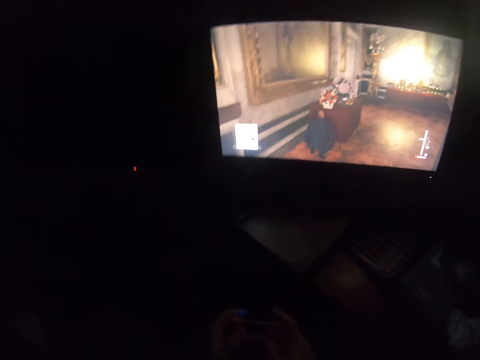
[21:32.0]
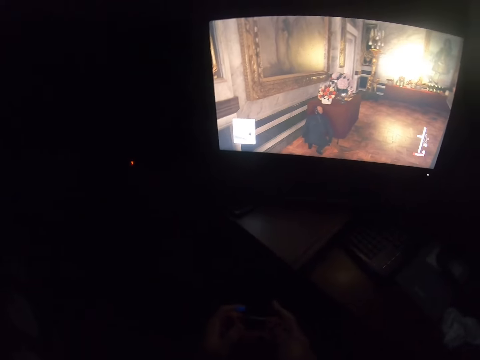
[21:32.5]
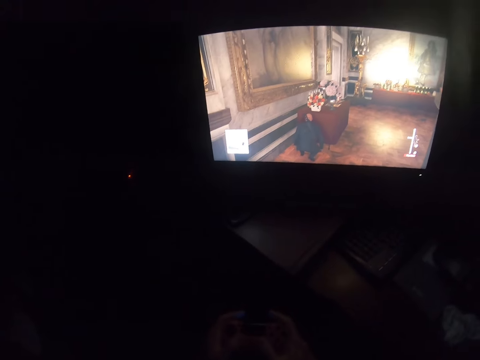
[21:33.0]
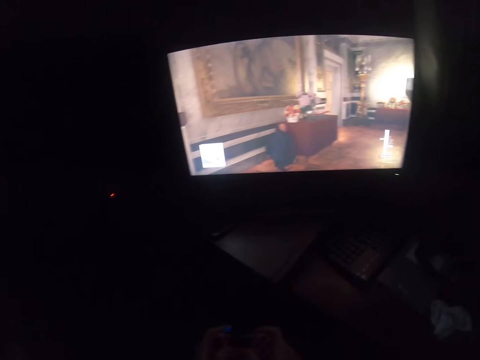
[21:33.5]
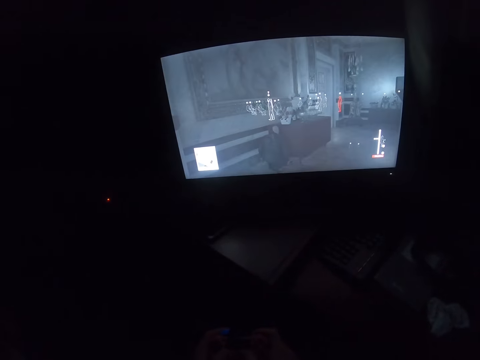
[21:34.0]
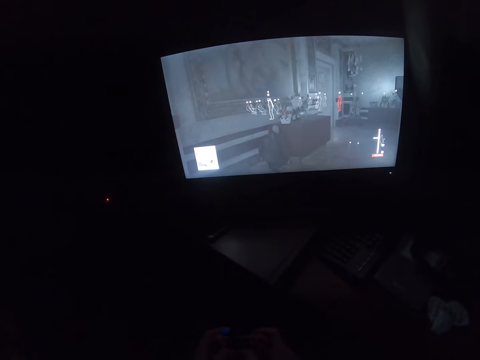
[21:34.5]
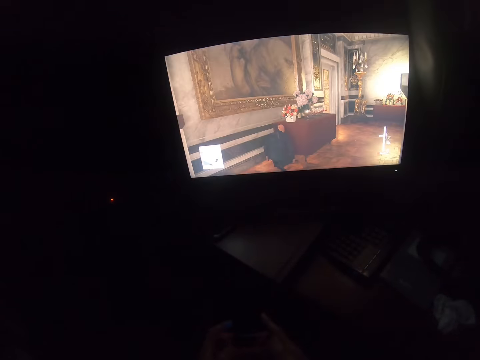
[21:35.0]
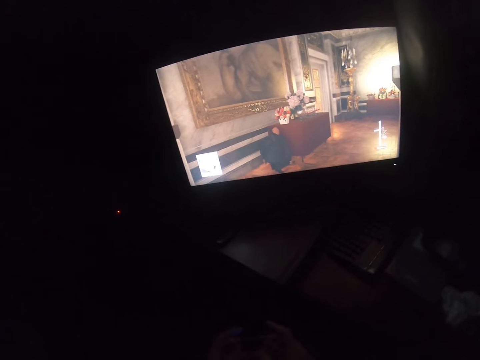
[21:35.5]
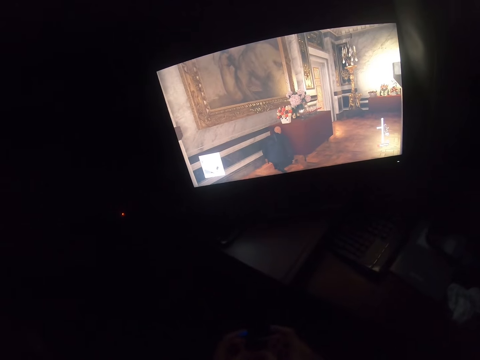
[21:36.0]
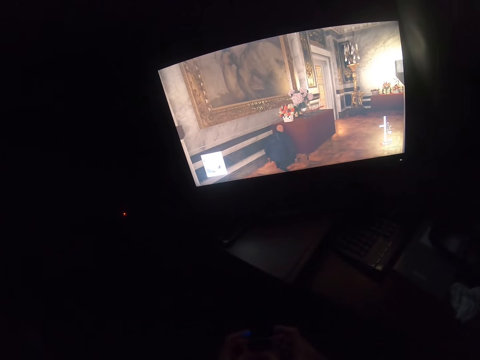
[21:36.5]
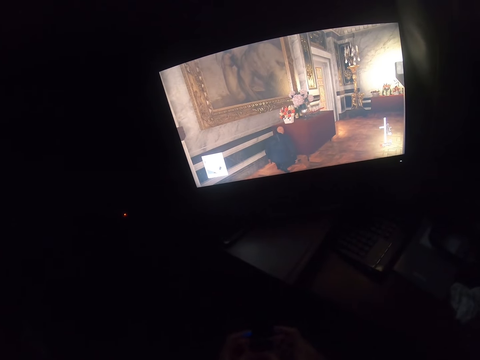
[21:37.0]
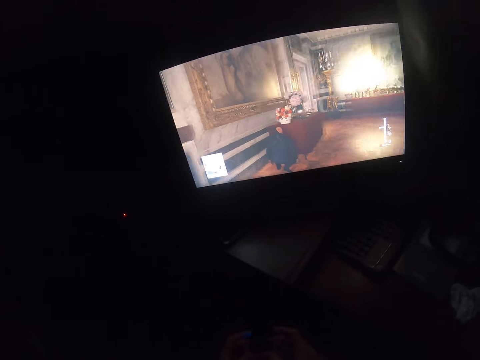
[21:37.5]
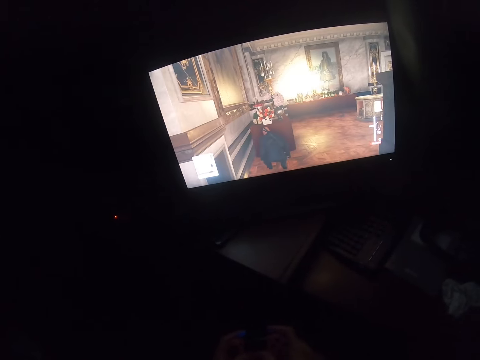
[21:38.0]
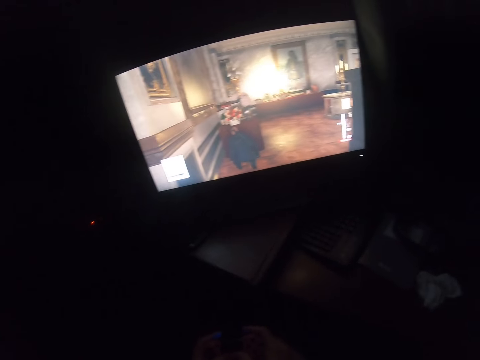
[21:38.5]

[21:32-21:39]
The camera wearer presses buttons on the game controller.

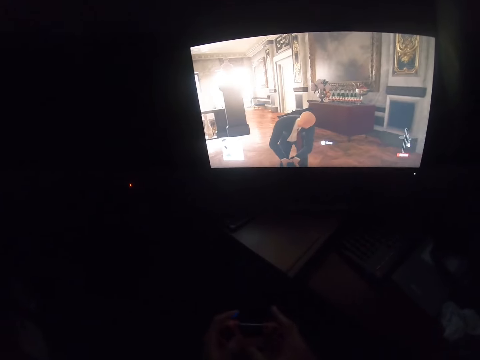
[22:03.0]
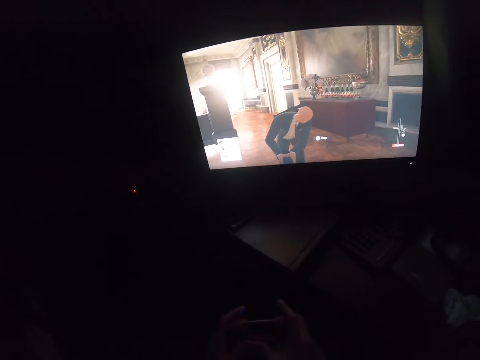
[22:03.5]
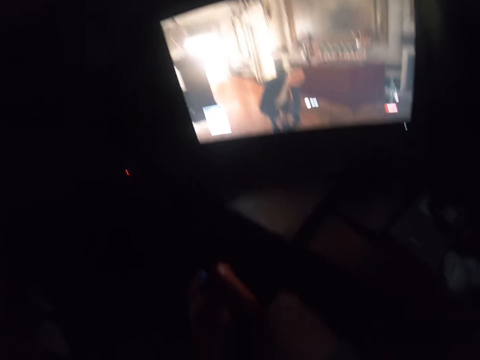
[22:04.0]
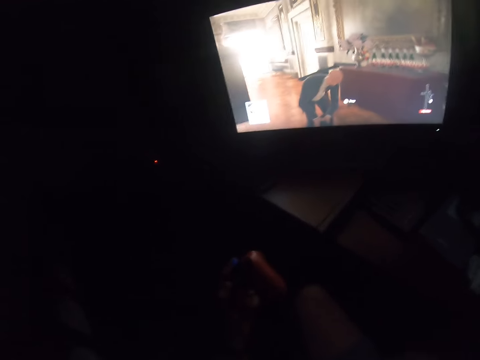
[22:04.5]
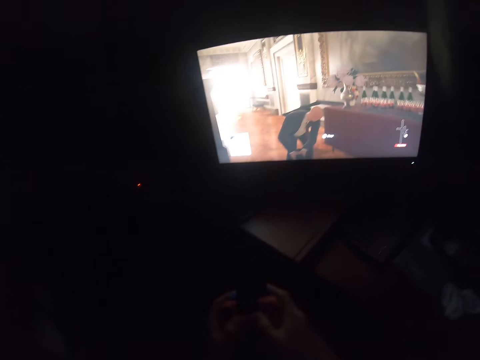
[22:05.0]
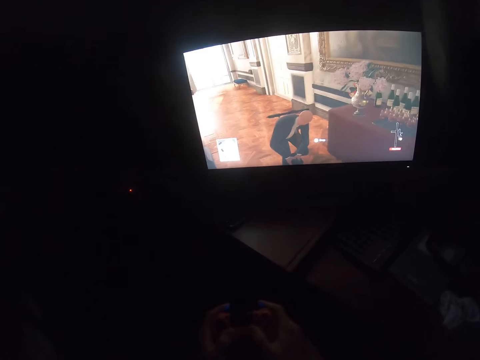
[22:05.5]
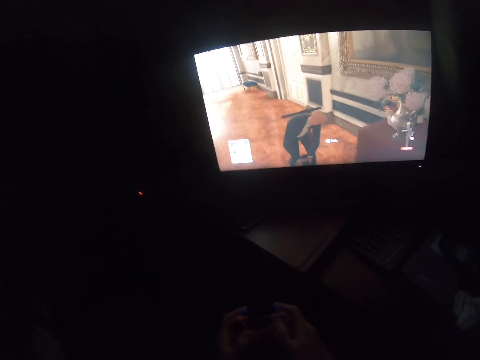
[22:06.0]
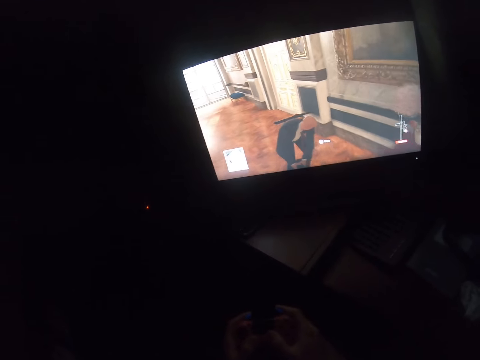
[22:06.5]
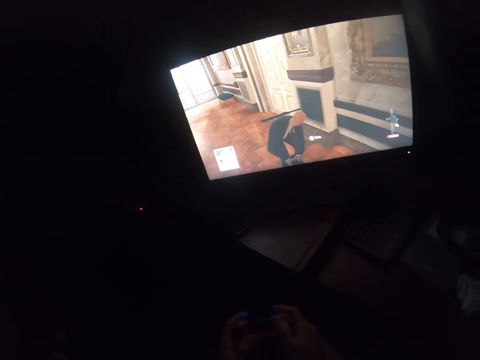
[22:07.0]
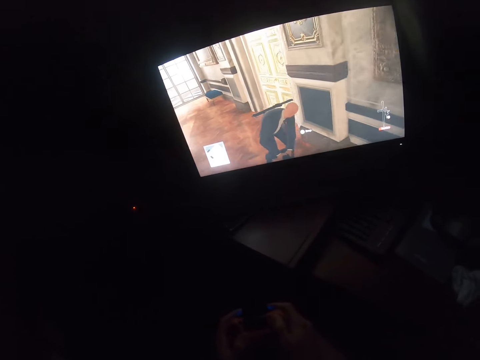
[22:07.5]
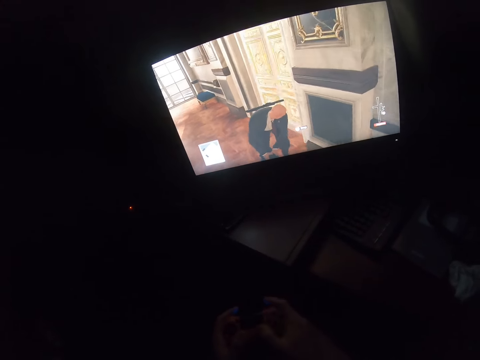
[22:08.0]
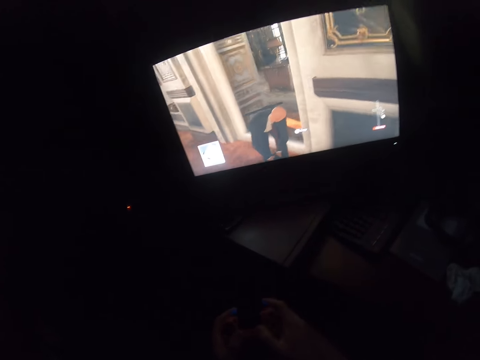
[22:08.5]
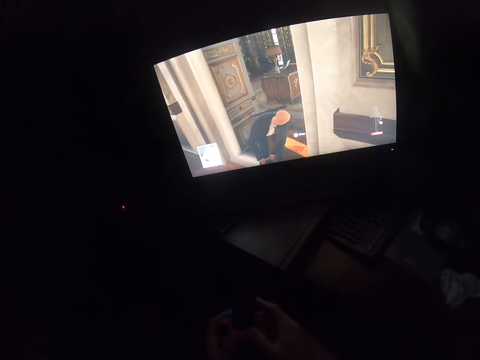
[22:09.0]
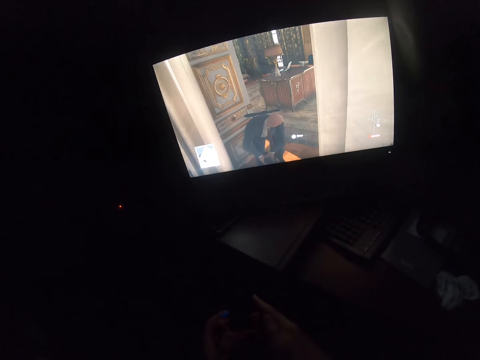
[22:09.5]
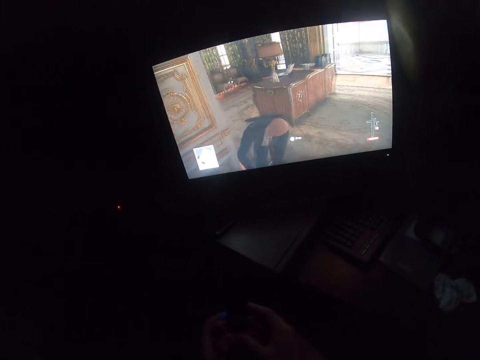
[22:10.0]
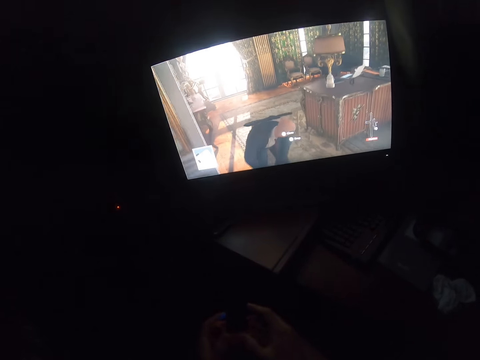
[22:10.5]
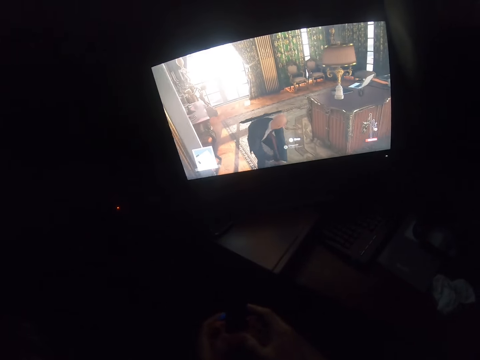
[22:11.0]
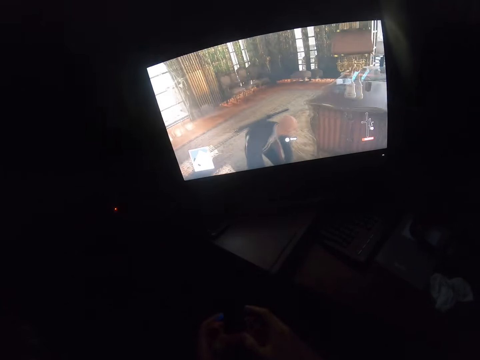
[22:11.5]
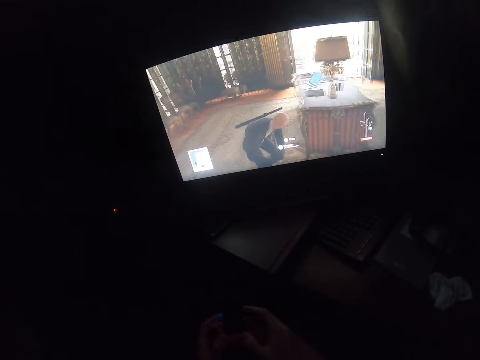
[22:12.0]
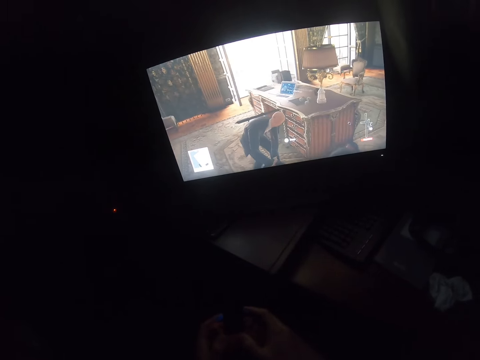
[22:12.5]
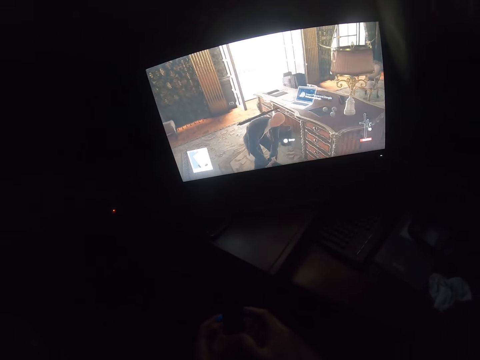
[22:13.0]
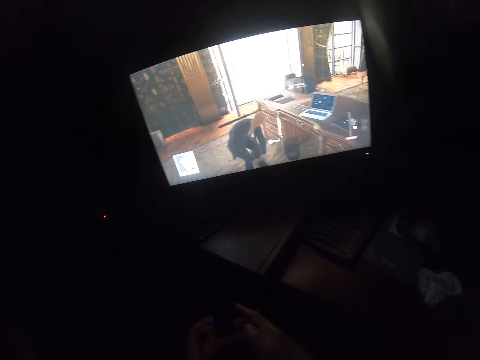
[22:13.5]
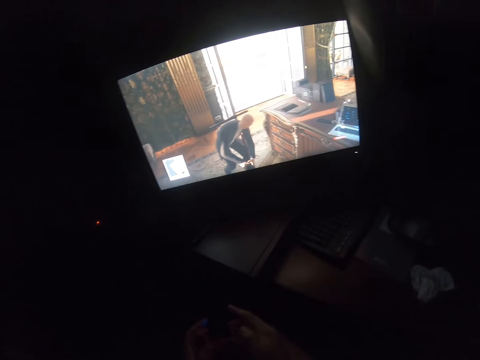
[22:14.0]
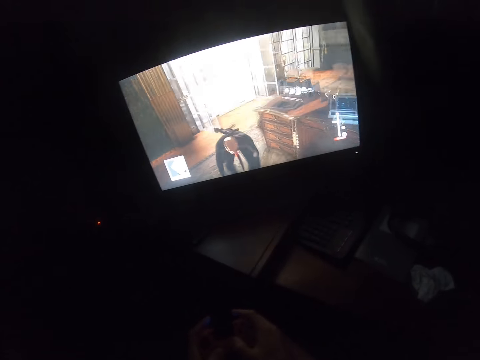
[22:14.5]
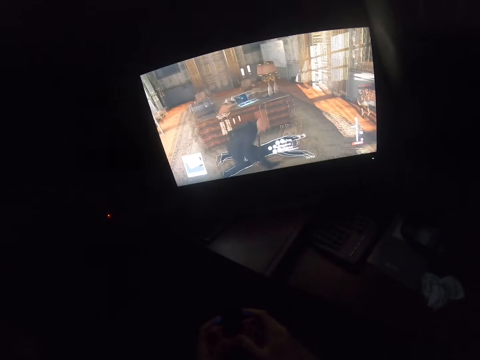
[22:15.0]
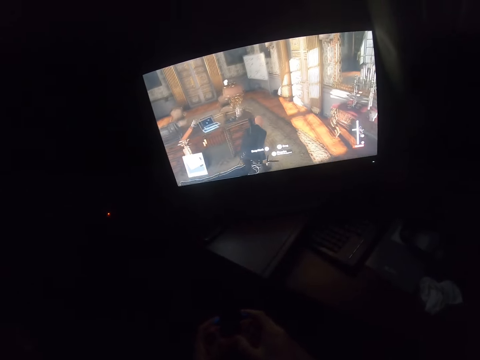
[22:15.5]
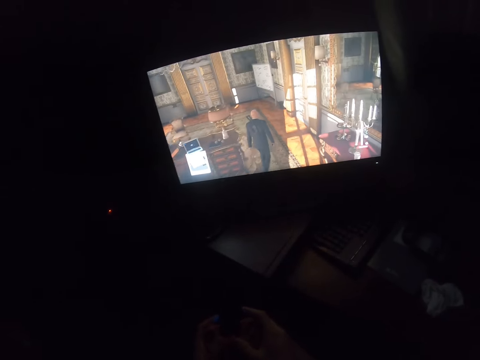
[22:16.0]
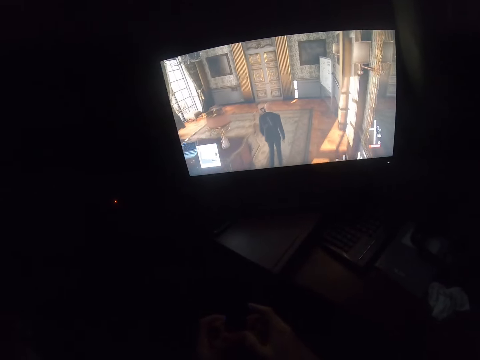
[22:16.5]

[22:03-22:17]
The camera wearer puts a hand up. They hold the game controller. They press buttons on the game controller.

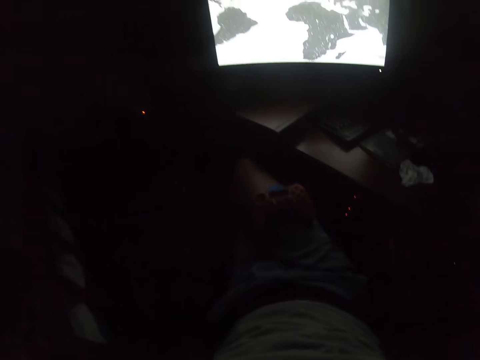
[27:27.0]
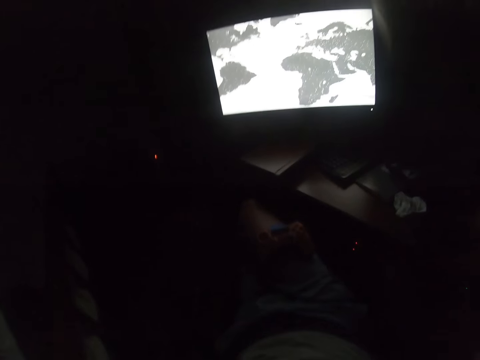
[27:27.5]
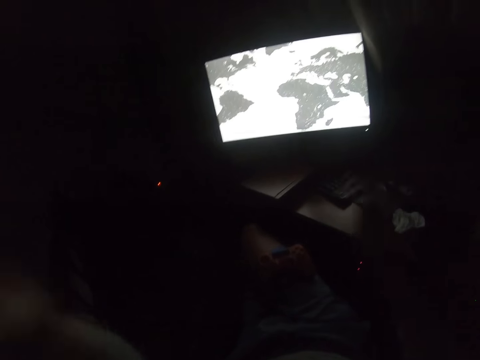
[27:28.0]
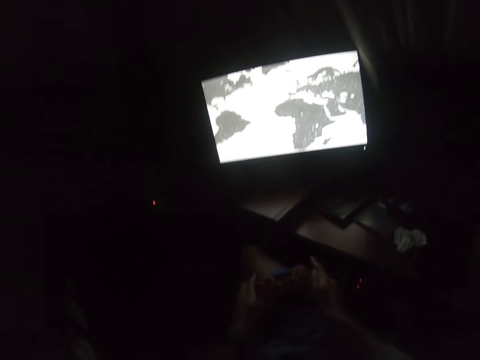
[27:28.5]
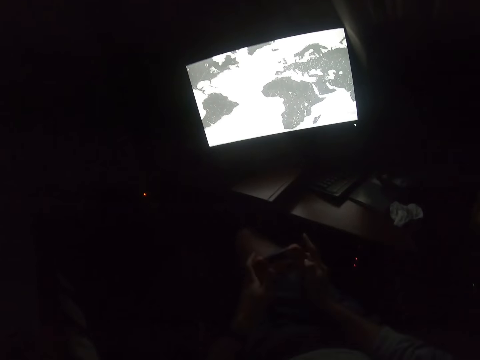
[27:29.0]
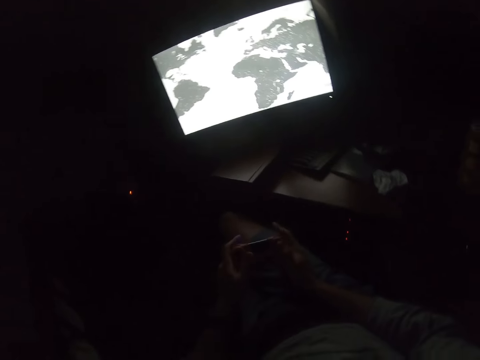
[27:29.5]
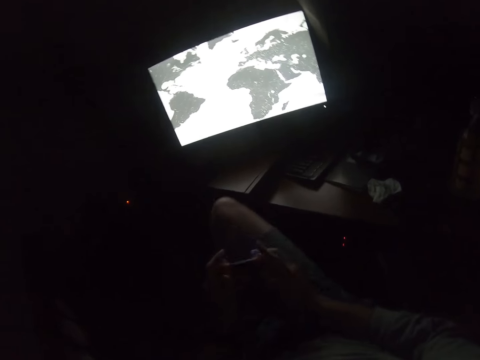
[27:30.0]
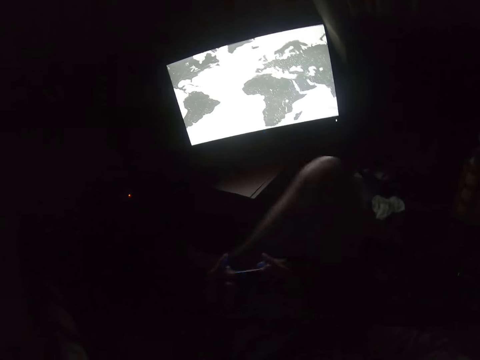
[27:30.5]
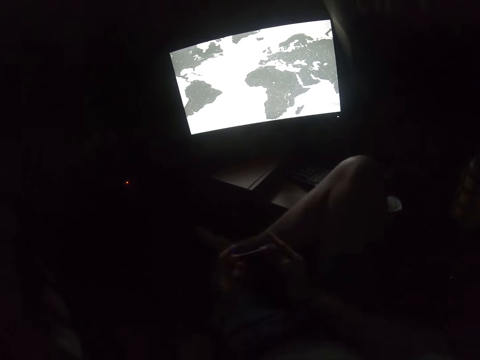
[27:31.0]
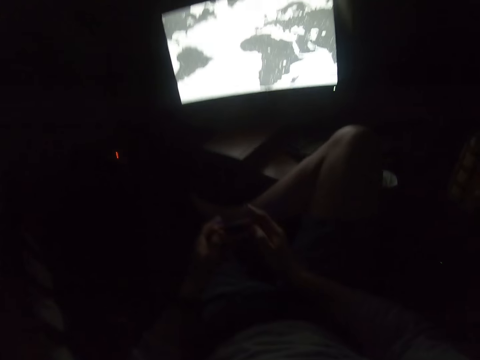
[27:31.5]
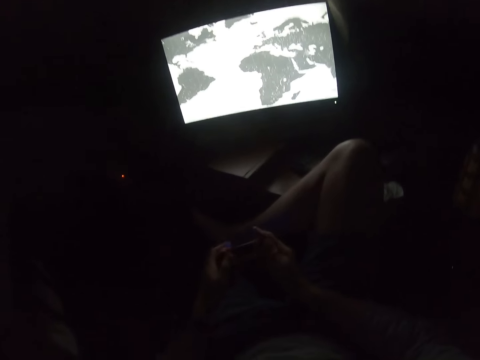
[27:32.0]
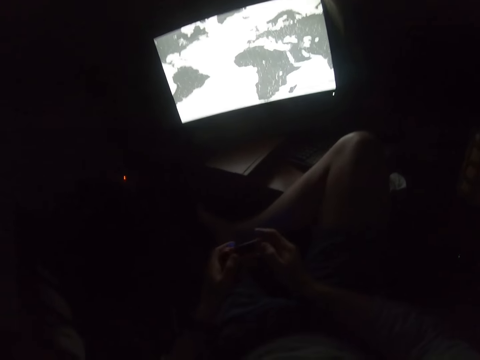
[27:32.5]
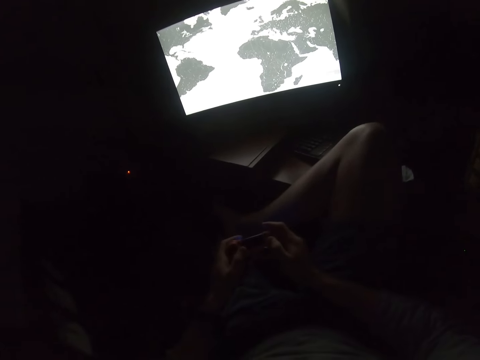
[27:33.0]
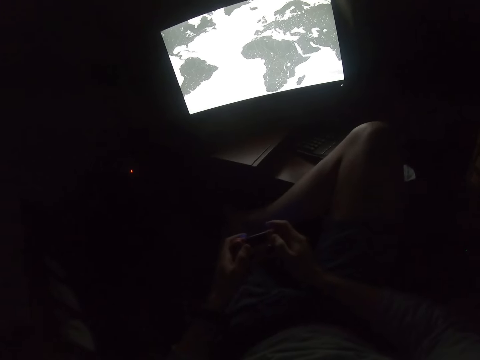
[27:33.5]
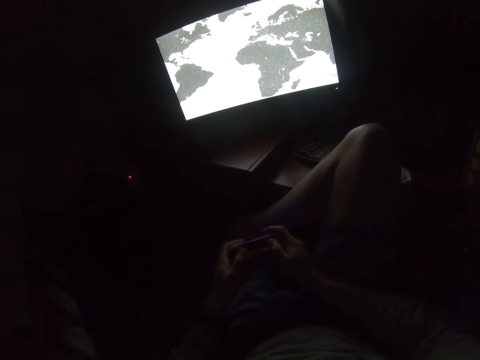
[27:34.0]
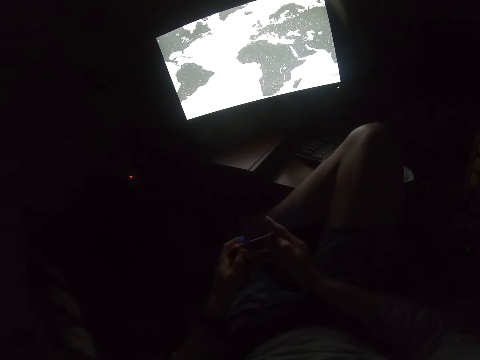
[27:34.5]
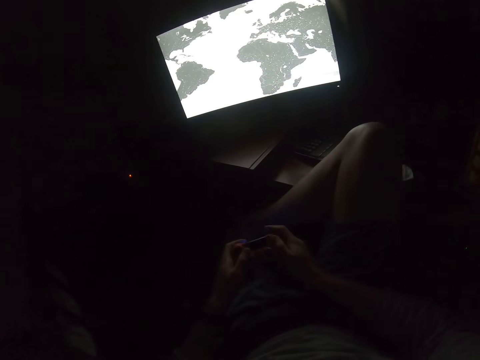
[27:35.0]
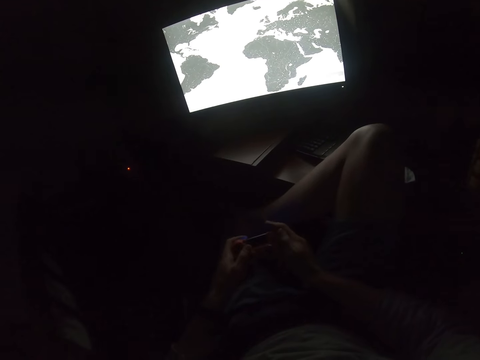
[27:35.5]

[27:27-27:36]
The camera wearer holds the game pad. He picks up the game controller. He puts his leg up. He scrolls the game pad.
